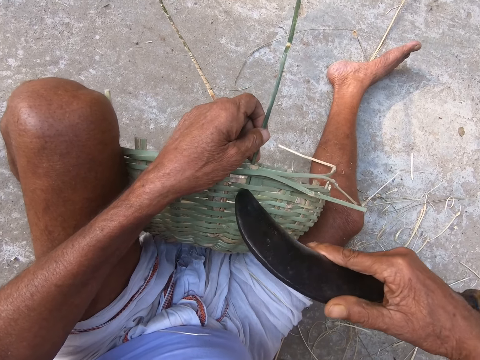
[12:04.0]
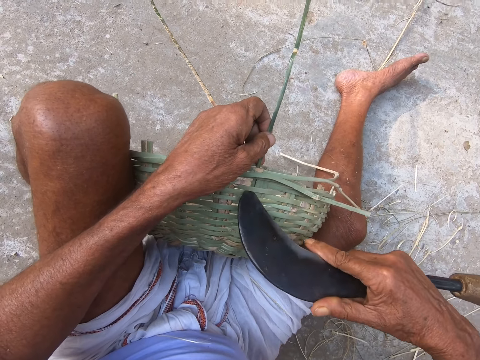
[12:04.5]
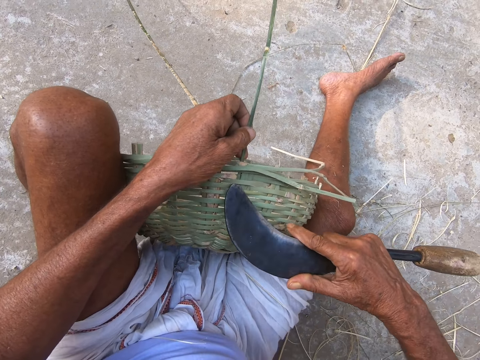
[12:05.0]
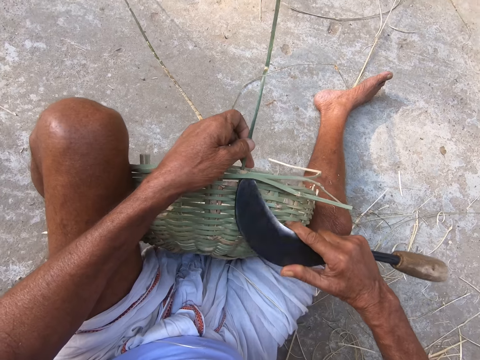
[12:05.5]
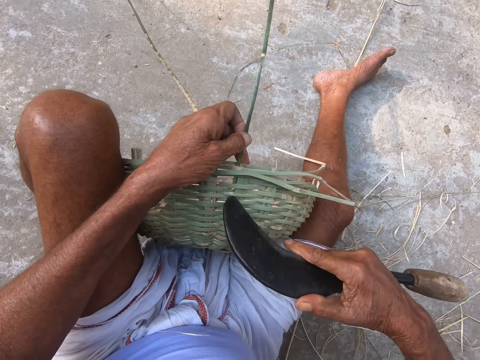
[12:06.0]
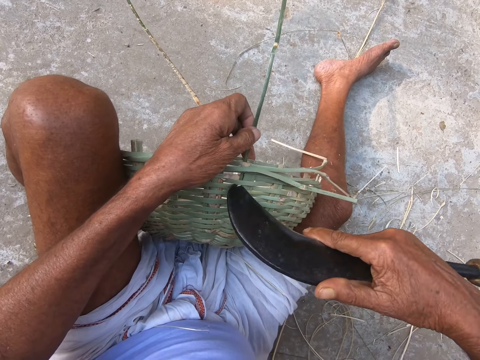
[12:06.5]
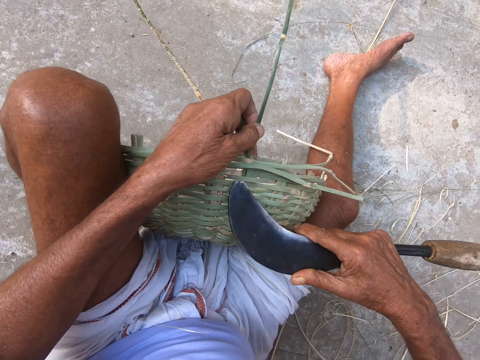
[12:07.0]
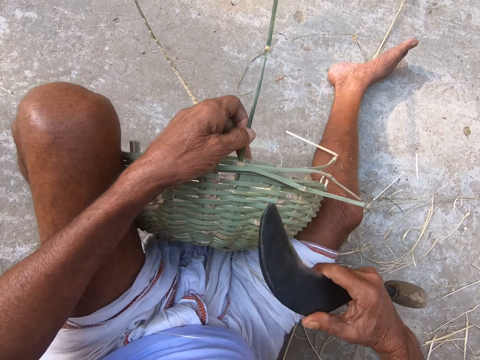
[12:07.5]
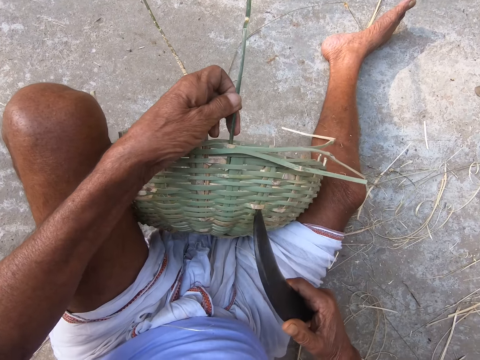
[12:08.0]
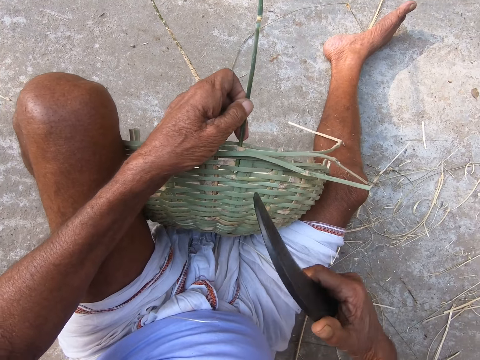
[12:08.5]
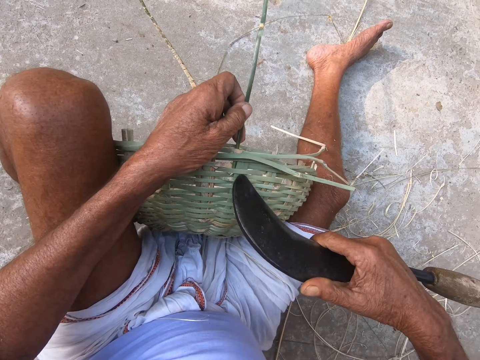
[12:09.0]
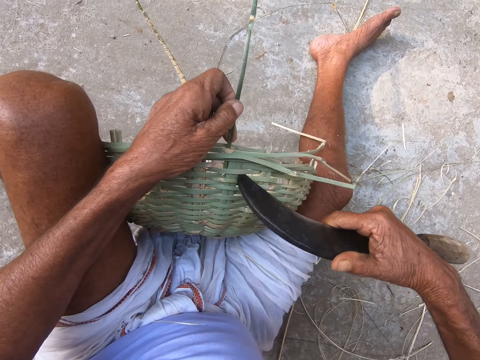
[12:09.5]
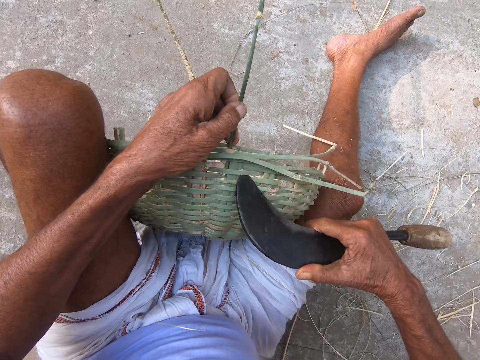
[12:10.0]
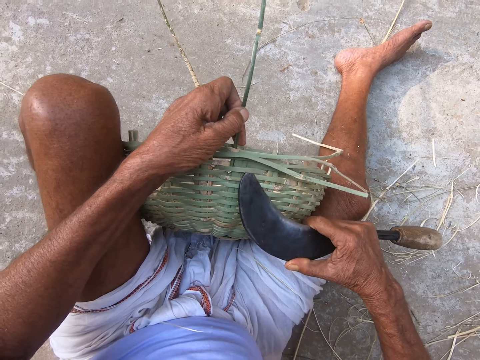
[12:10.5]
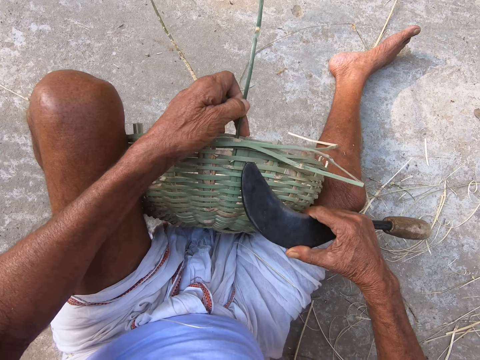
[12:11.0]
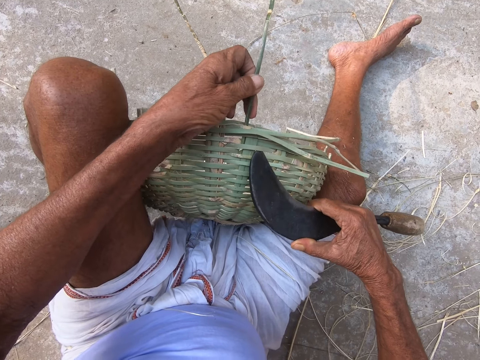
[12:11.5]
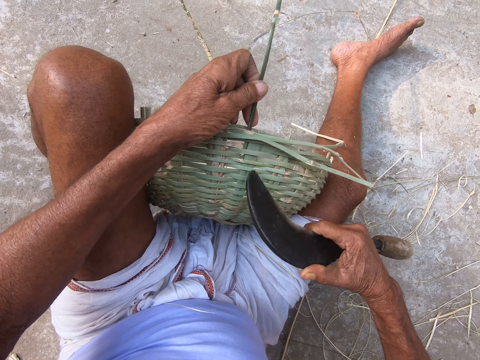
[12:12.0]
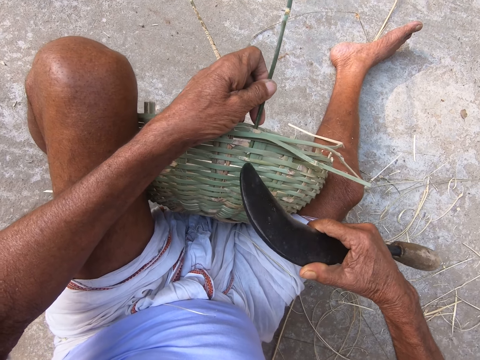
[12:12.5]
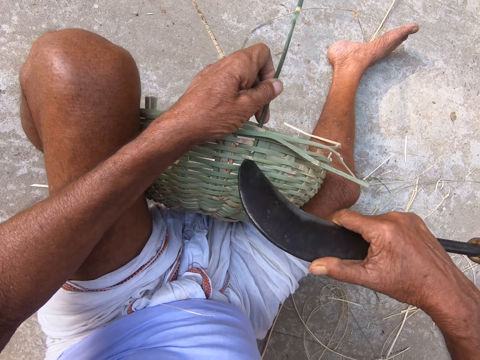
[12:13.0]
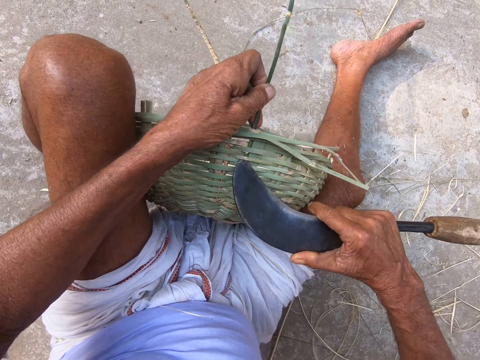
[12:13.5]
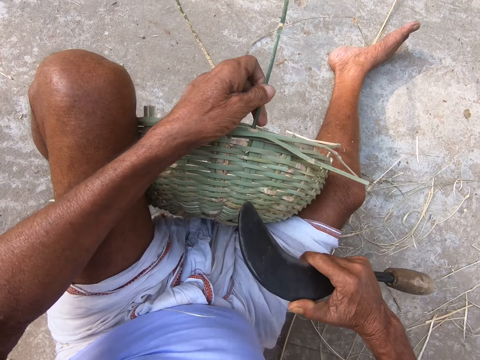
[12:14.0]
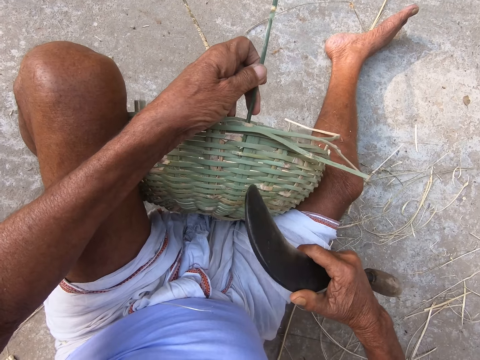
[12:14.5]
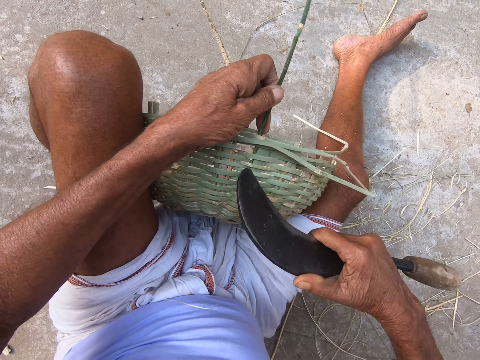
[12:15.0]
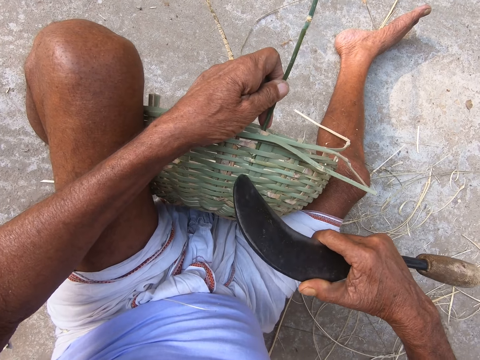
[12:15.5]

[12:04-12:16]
The camera wearer adjusts the bamboo strand on the basket with the hook knife in his right hand.

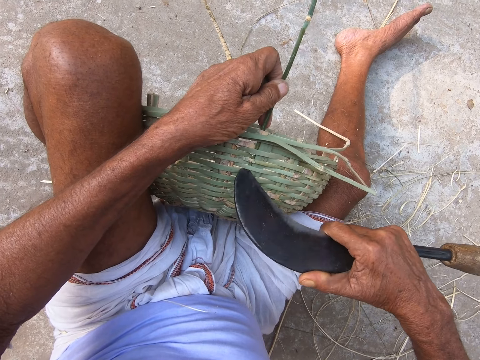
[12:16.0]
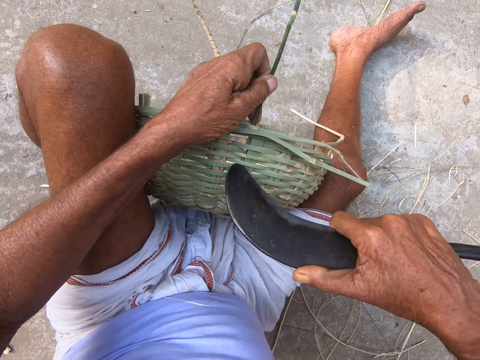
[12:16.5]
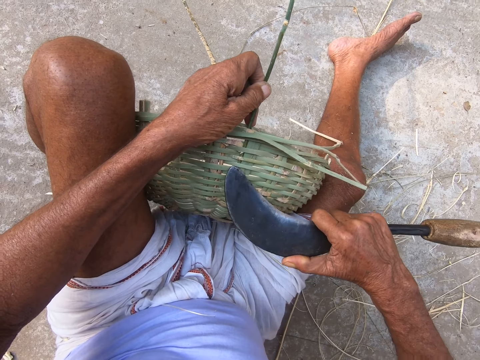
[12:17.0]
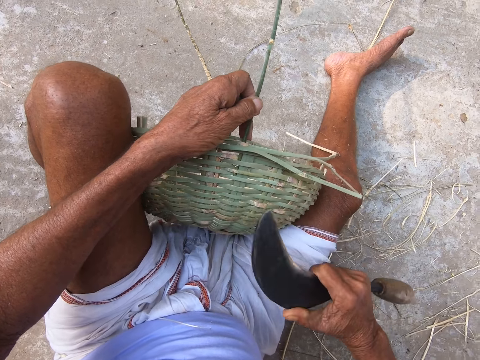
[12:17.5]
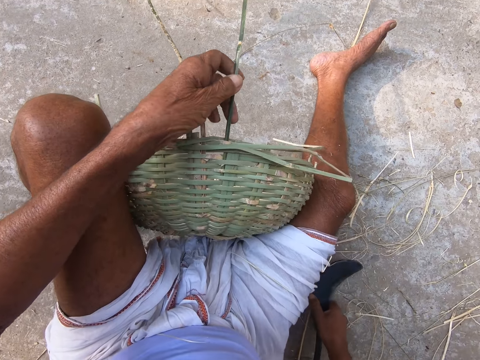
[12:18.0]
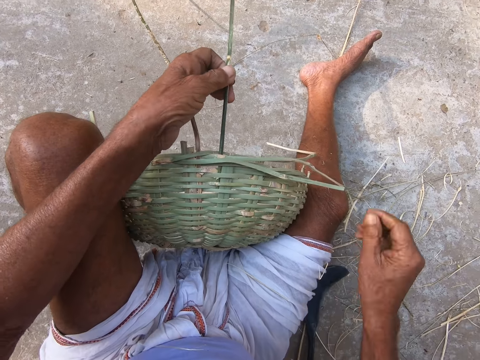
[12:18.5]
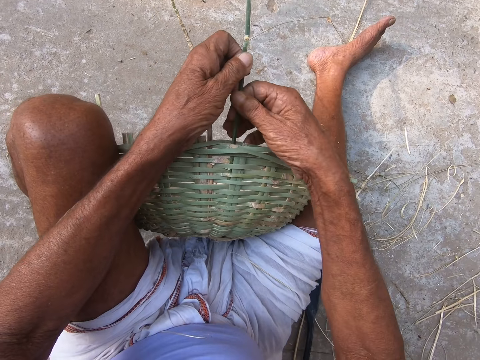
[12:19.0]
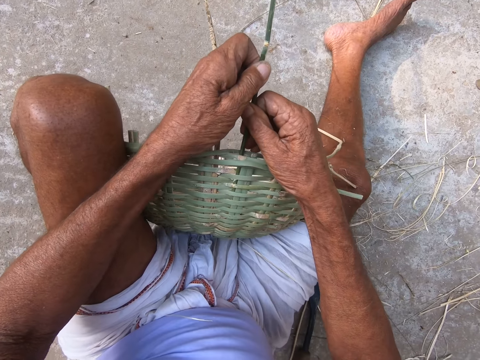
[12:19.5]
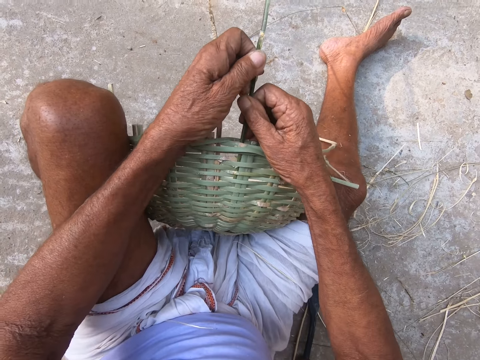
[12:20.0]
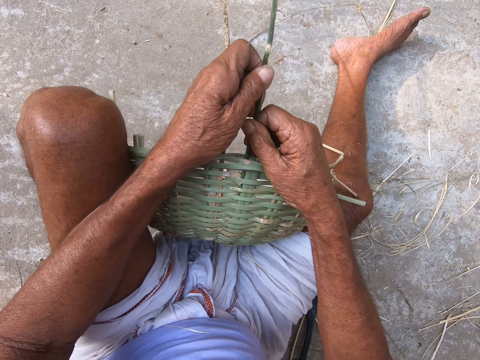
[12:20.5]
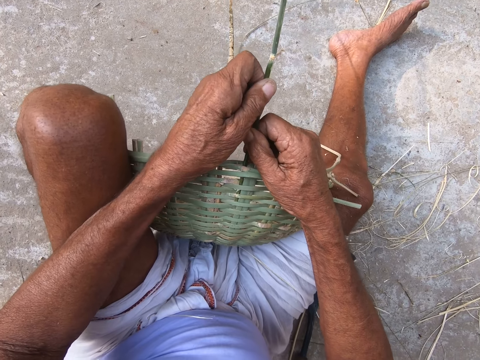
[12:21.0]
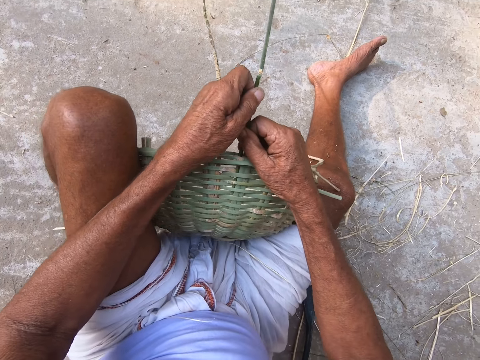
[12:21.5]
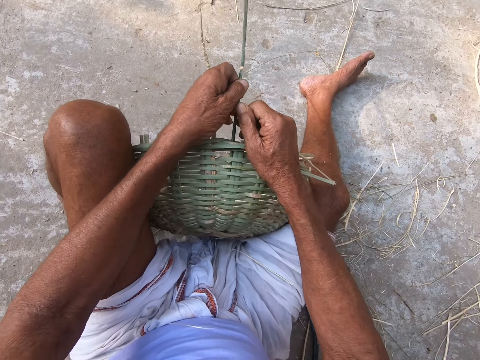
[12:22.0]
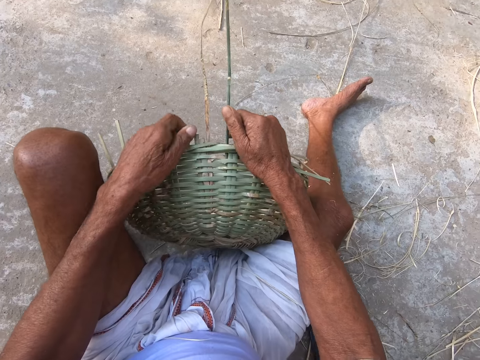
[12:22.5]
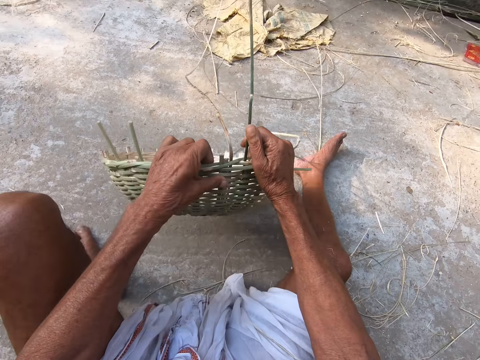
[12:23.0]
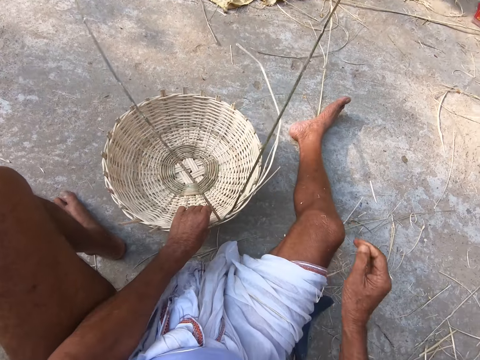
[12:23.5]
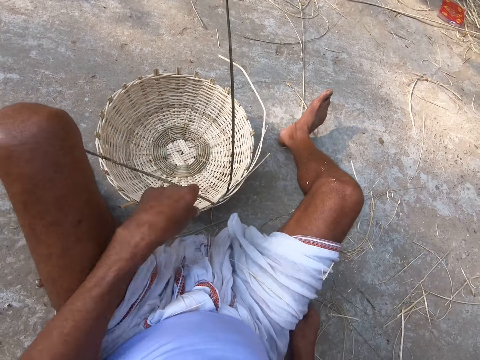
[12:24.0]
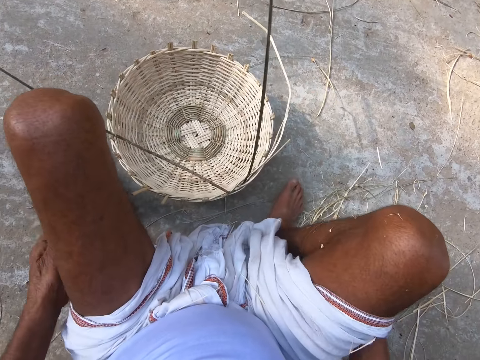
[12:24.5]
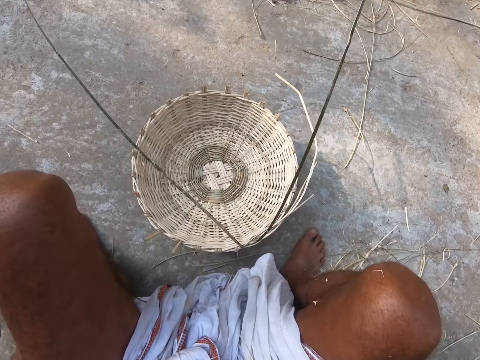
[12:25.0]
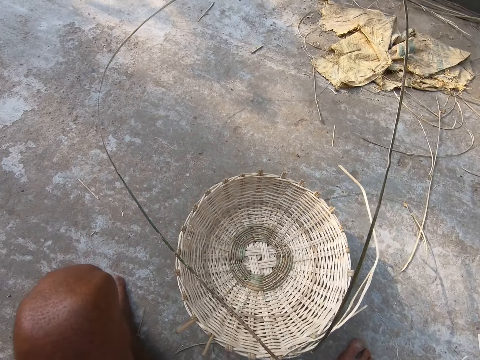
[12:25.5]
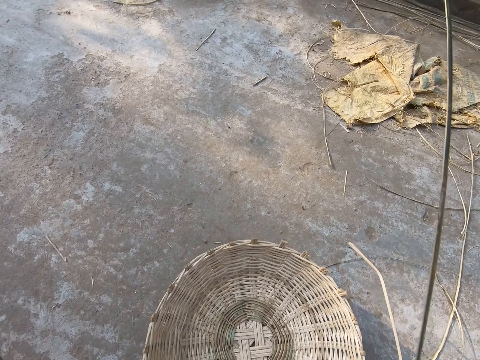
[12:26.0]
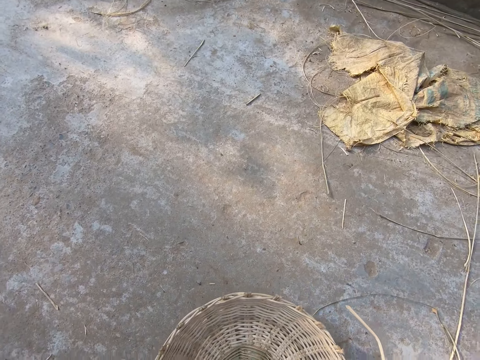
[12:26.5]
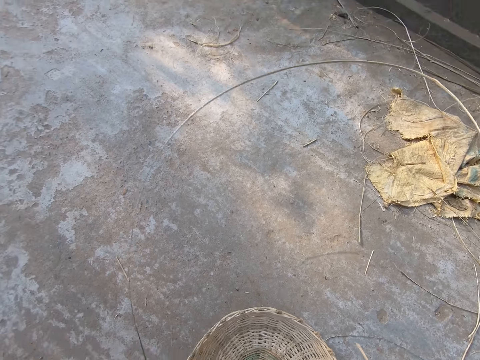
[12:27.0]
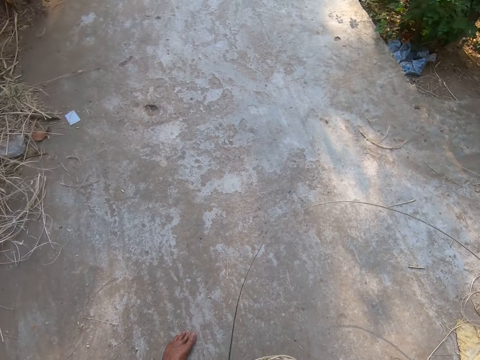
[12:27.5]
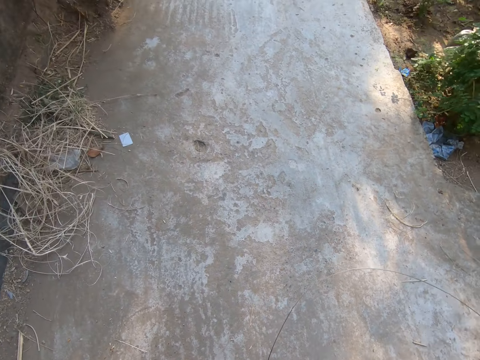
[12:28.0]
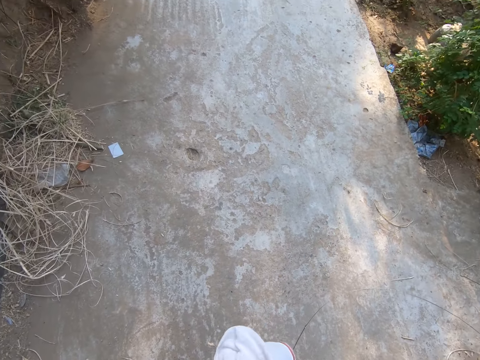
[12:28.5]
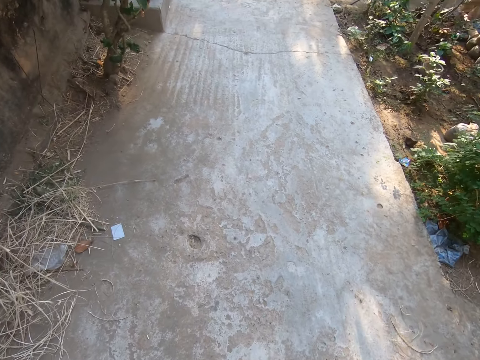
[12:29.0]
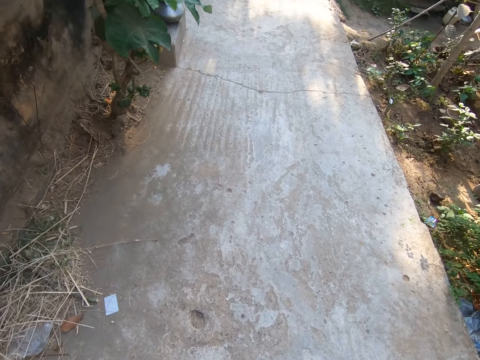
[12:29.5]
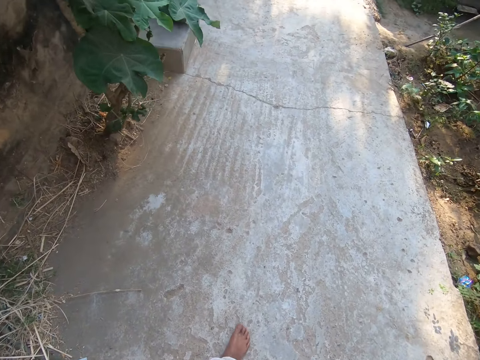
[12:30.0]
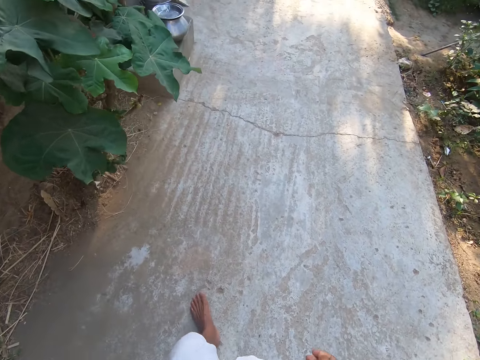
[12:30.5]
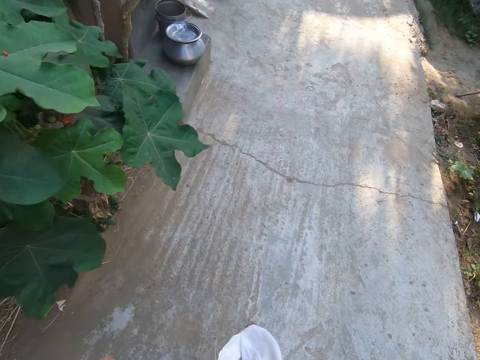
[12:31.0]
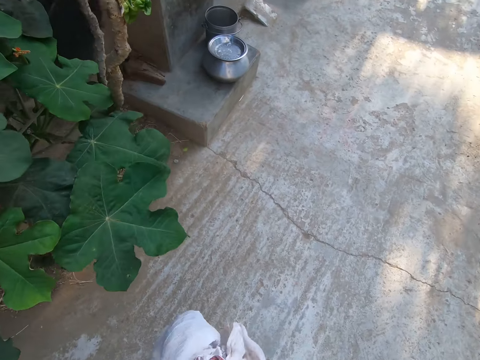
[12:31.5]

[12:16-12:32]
The camera wearer drops the hook knife on the ground with his right hand. He inserts the bamboo strand in the basket with both hands. He turns the basket. He drops the basket on the ground with his left hand. He stands up from the ground. He walks.
